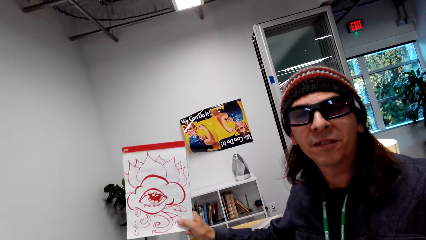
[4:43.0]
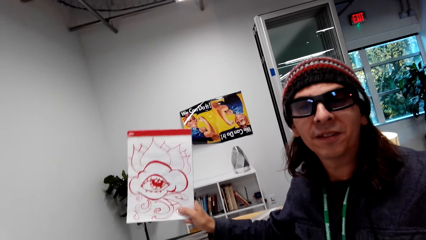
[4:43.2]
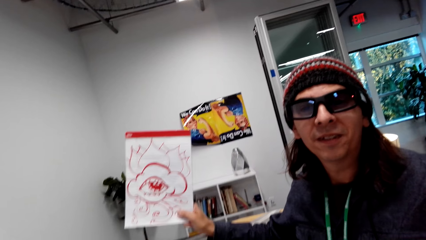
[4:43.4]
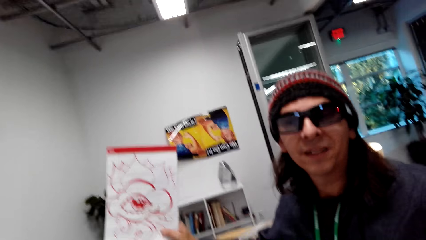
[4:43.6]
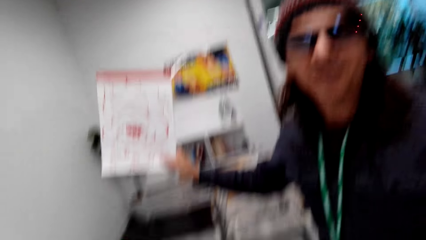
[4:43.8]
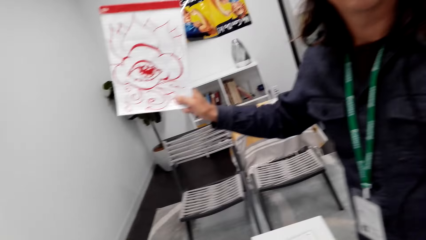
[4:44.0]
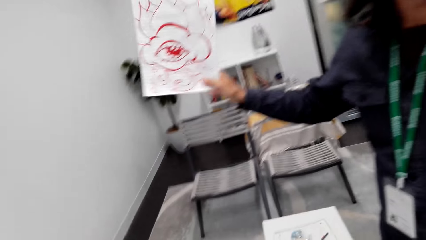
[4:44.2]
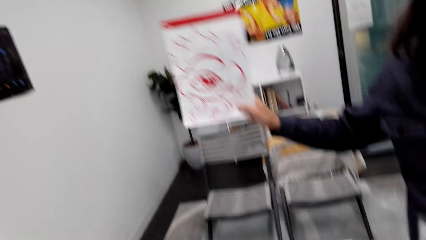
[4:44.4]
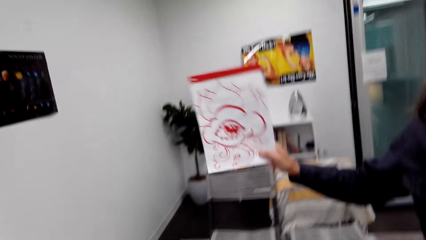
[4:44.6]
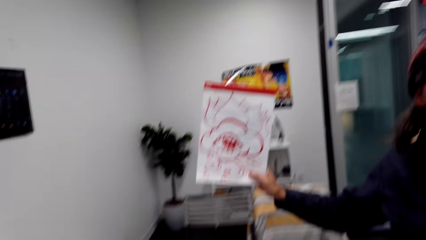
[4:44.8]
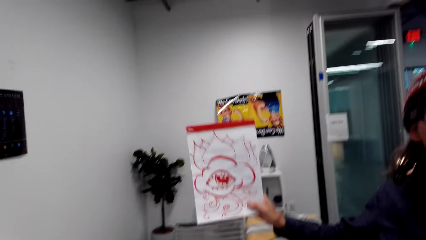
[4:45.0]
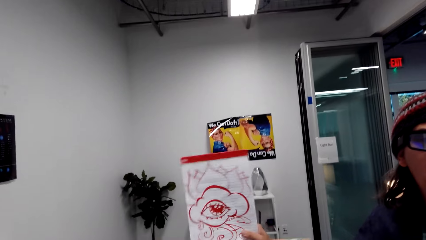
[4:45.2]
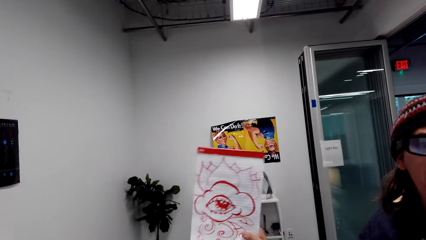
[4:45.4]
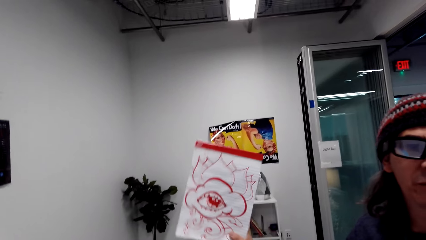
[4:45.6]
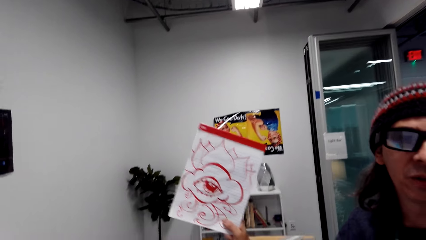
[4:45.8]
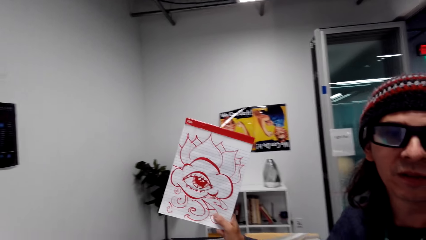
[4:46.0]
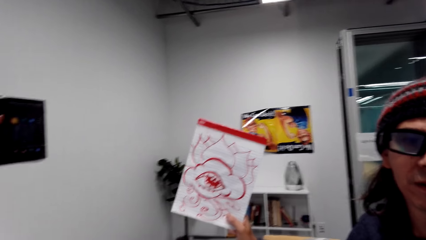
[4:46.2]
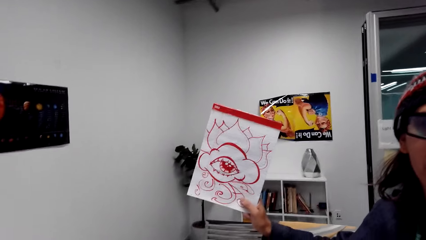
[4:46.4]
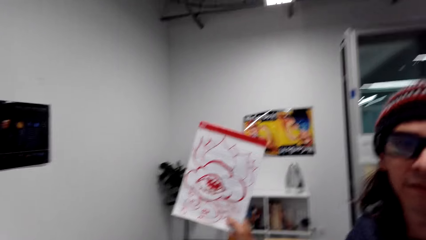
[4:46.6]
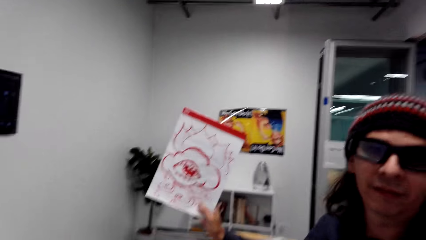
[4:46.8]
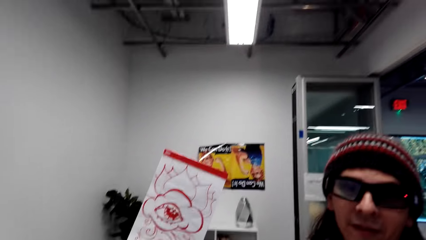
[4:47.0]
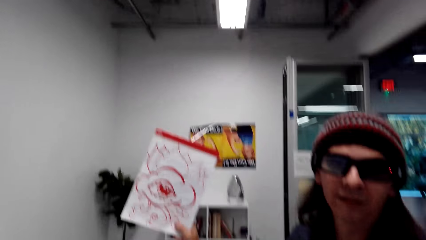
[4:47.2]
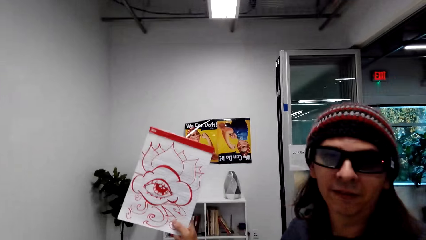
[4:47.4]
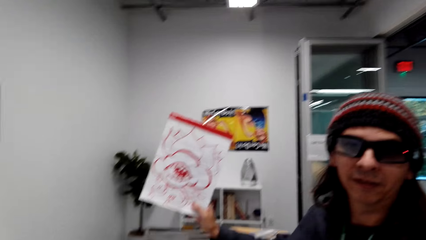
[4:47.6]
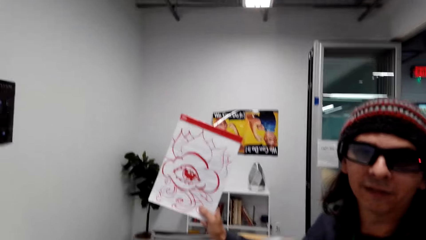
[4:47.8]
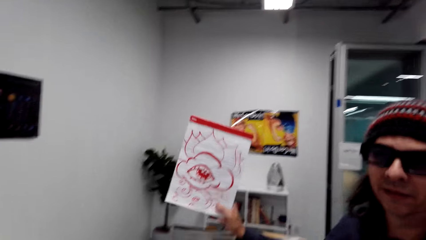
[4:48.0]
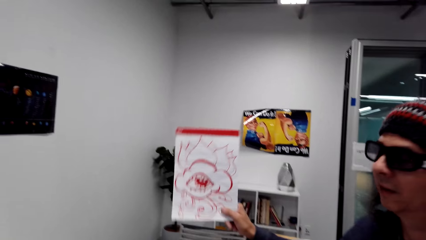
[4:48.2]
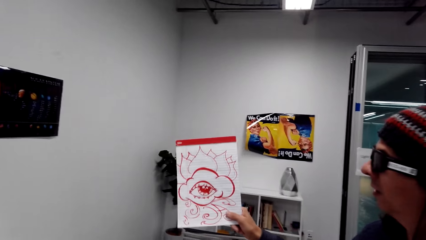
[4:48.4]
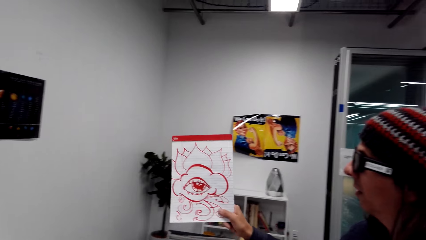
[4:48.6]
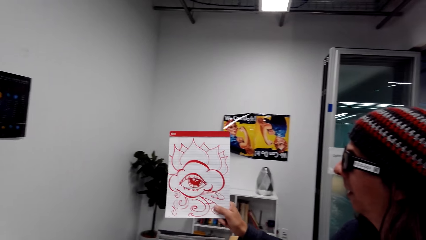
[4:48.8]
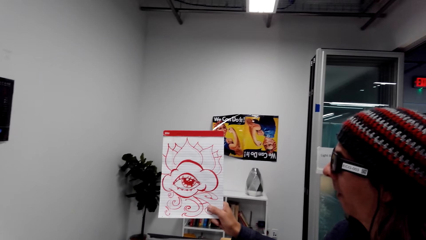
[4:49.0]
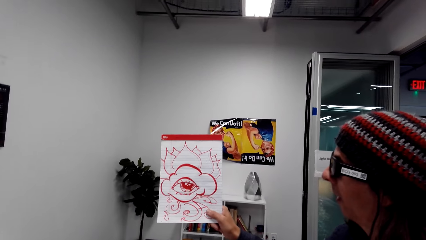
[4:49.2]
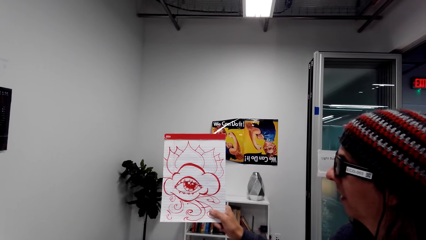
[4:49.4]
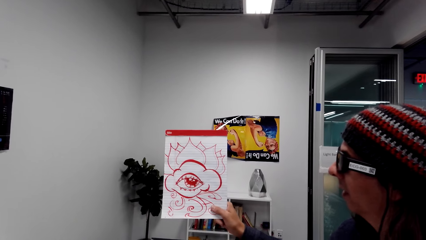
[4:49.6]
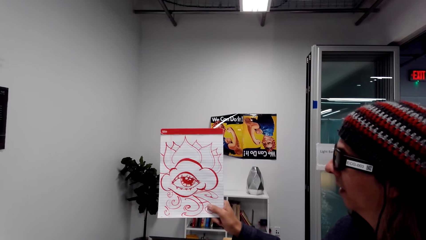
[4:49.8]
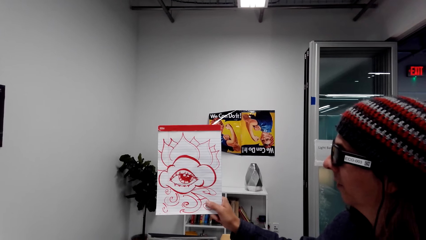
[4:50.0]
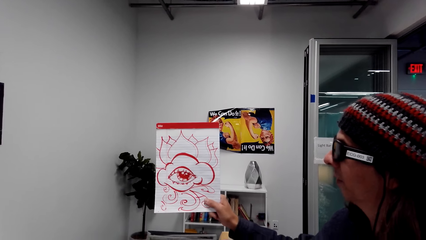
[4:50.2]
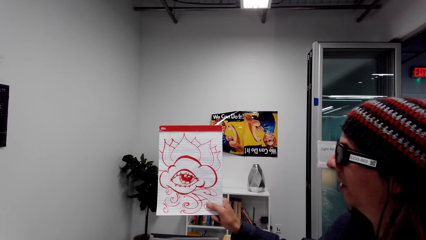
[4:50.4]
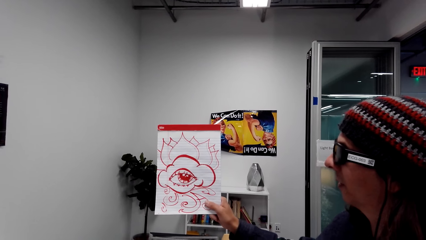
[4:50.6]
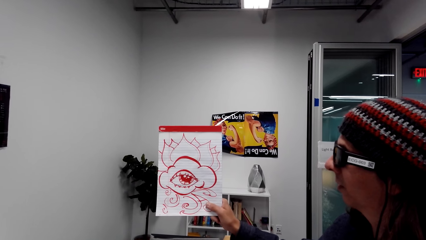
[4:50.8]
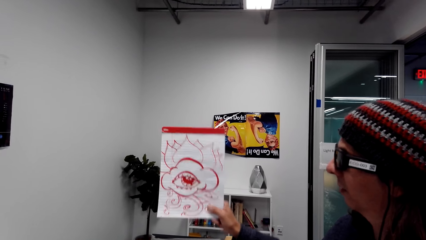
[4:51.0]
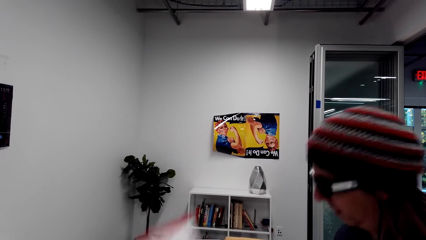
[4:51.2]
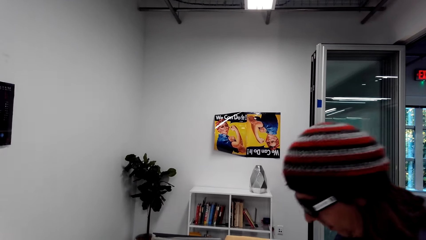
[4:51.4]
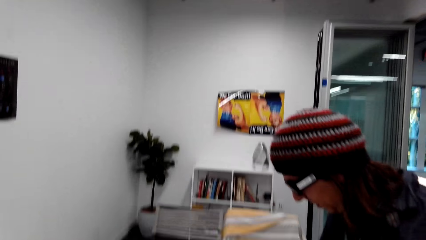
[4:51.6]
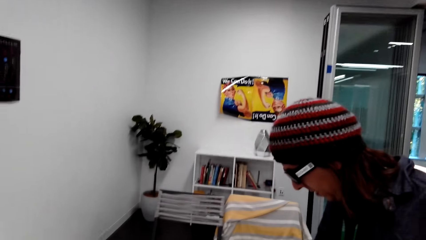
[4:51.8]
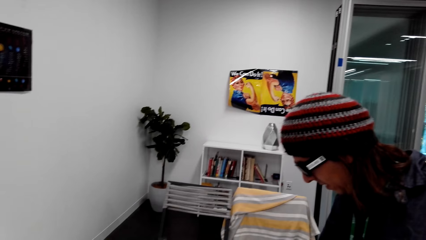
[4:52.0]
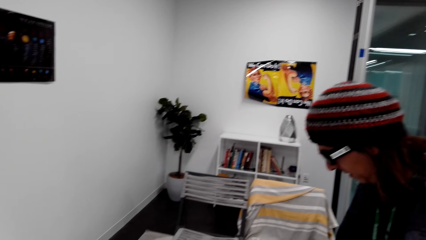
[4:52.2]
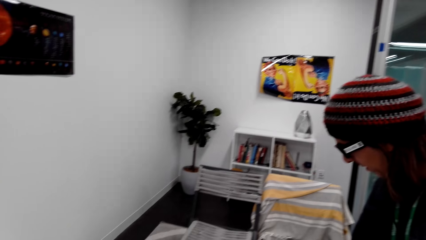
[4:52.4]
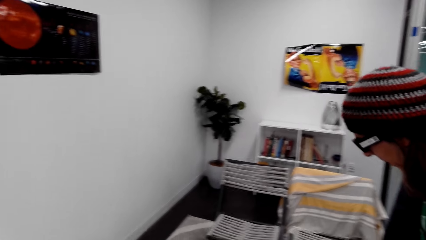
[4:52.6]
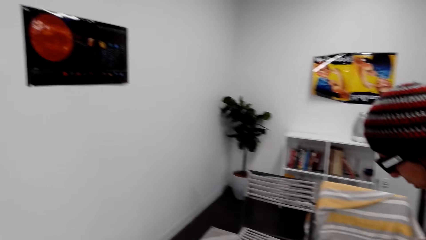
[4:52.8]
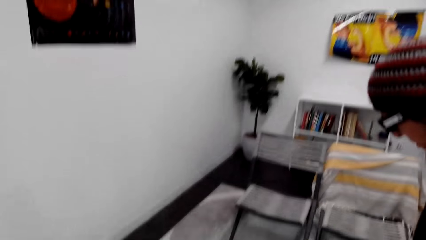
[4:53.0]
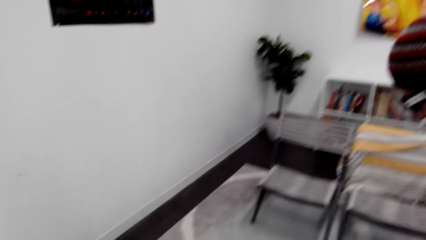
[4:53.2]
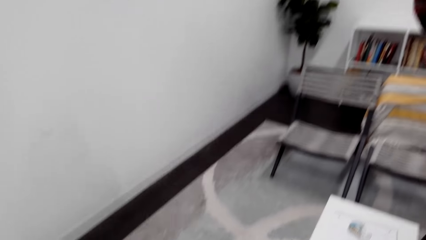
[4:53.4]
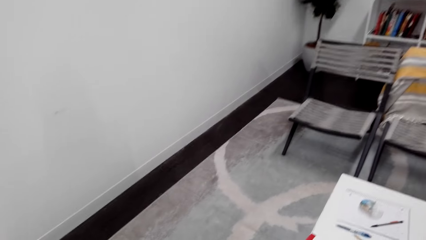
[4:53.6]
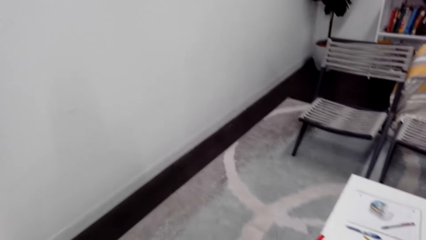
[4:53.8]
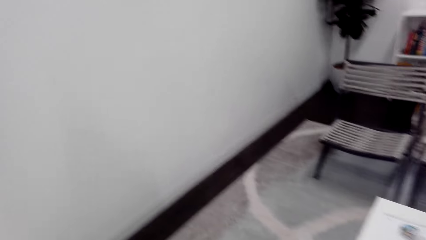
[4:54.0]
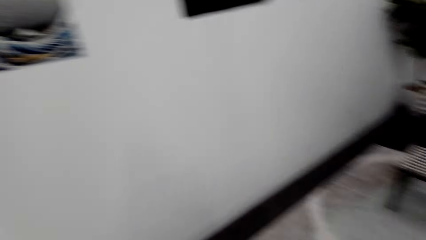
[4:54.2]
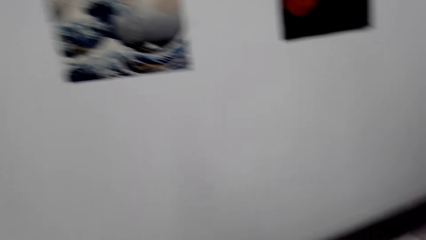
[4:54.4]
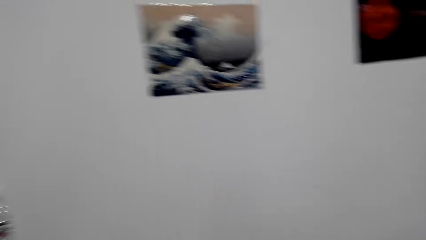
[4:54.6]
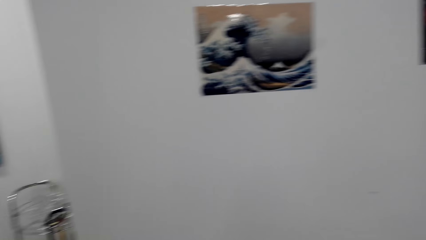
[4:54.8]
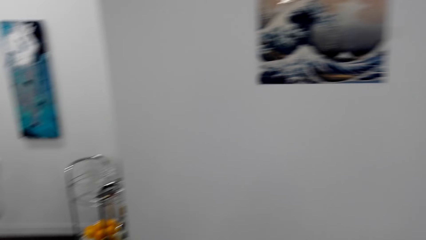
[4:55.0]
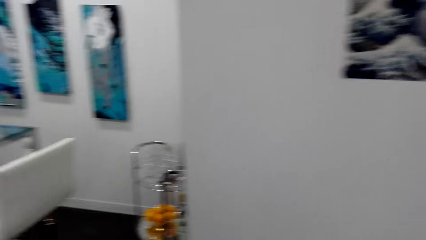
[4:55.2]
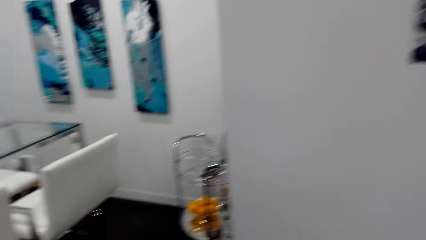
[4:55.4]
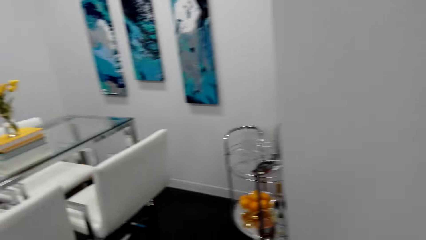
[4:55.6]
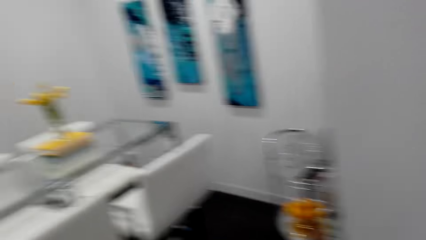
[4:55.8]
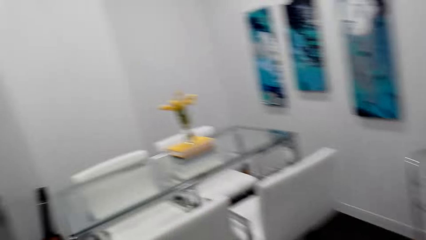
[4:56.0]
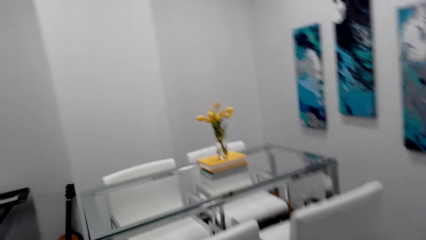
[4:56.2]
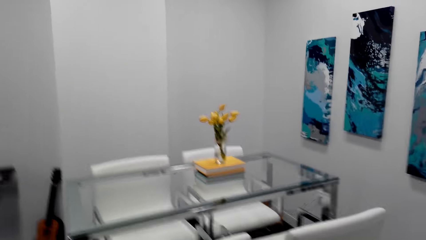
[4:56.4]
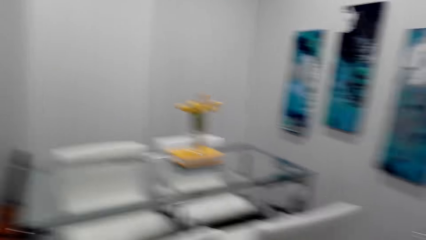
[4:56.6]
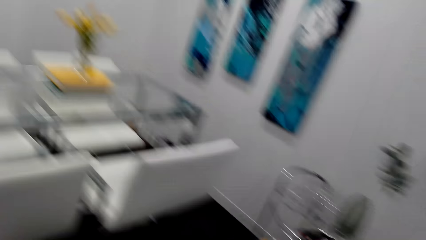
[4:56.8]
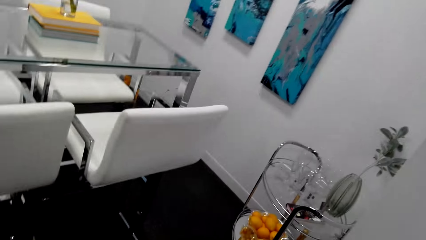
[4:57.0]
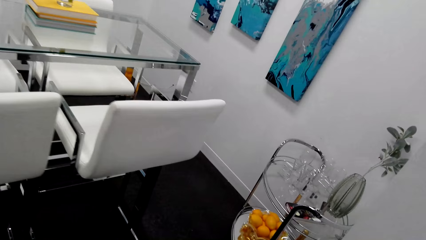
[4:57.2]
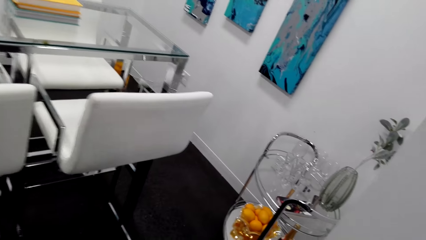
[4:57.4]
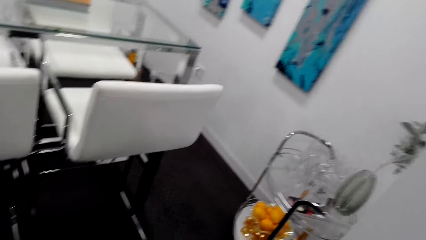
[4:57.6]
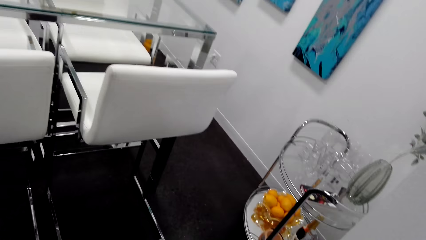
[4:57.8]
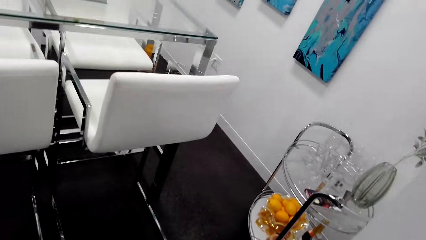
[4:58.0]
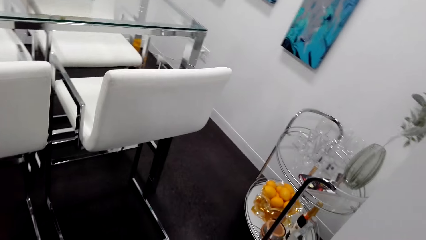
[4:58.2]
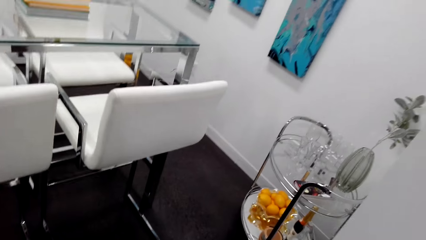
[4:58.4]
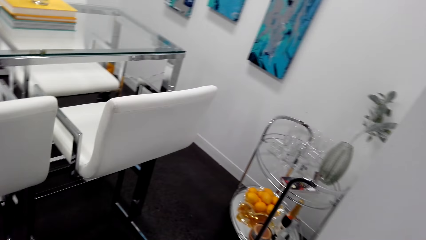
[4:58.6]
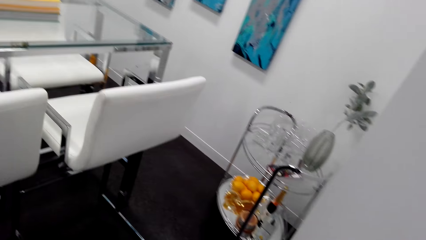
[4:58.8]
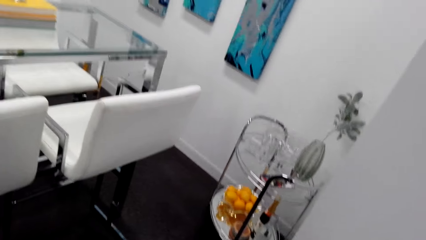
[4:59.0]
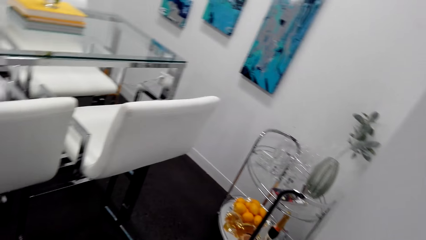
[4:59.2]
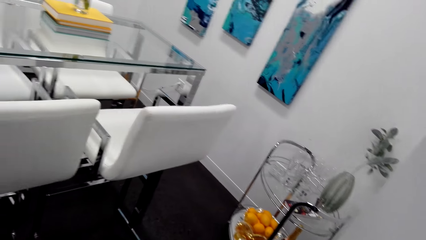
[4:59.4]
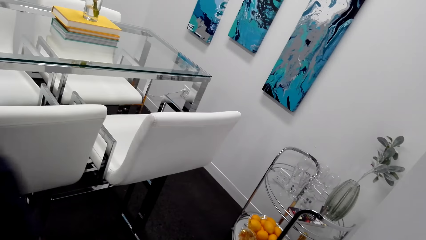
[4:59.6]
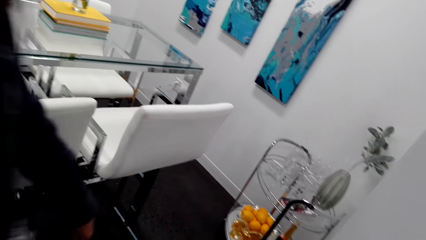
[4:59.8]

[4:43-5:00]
The camera wearer looks around the apartment. They converse with a man.
